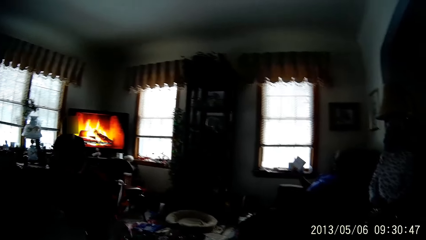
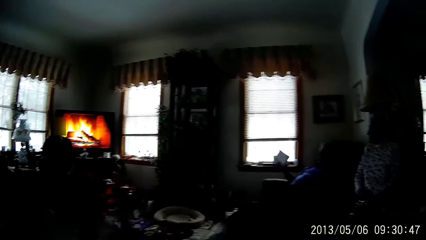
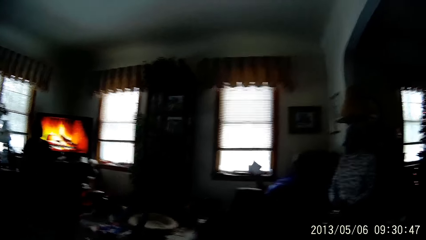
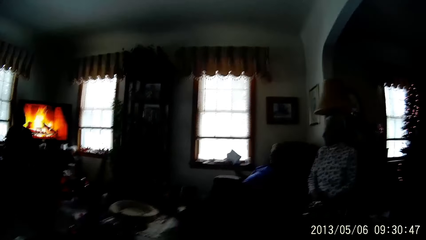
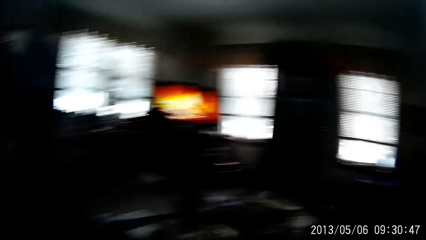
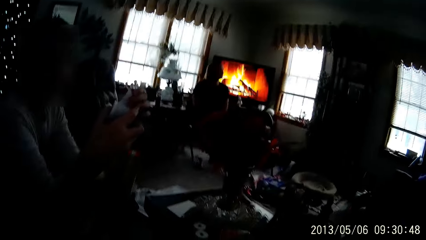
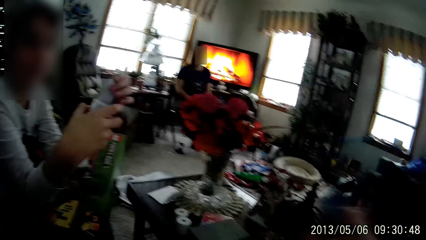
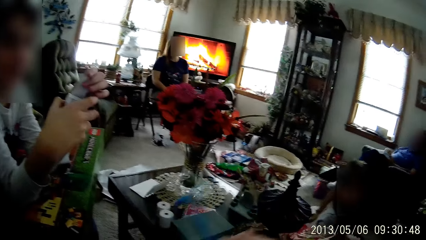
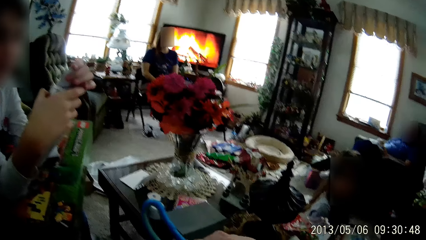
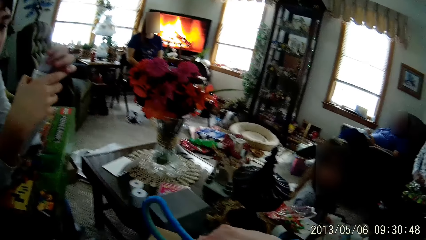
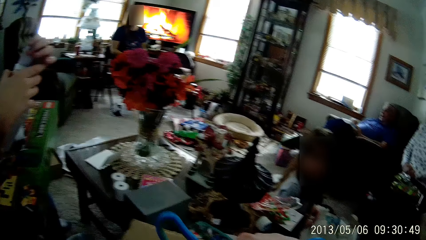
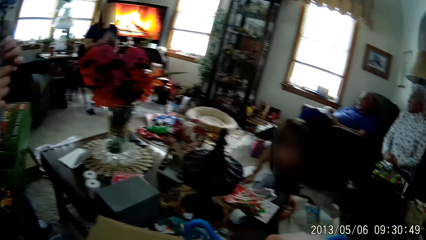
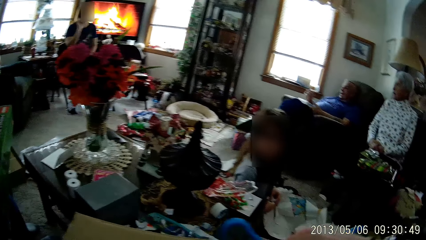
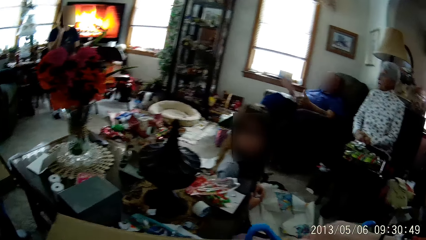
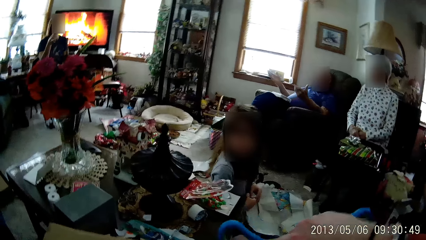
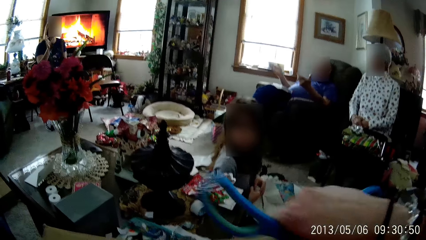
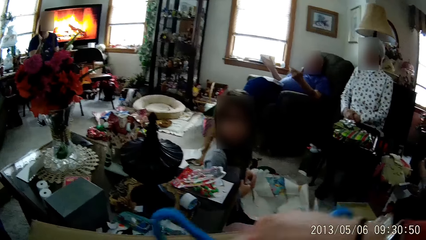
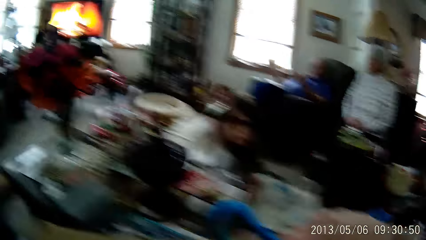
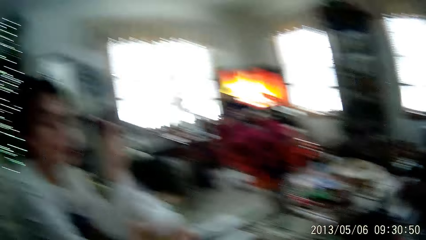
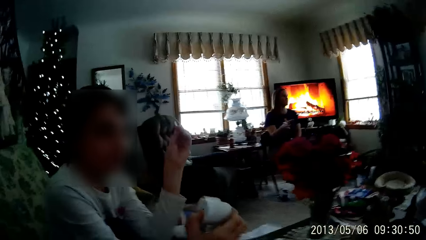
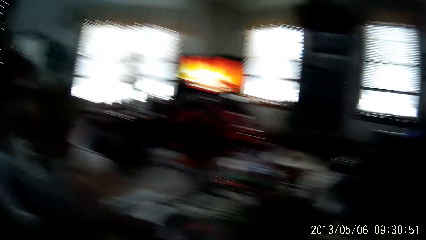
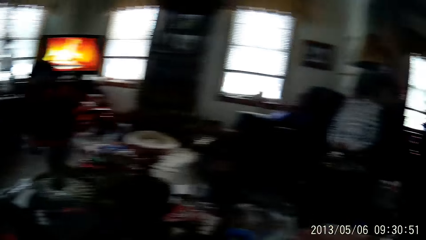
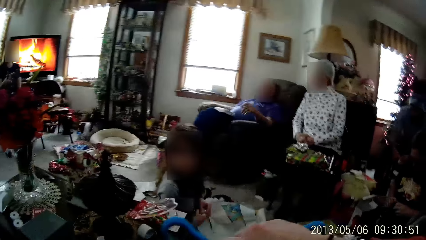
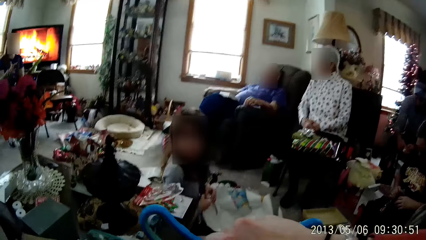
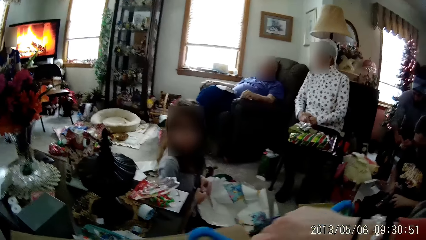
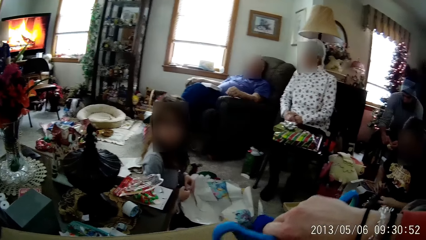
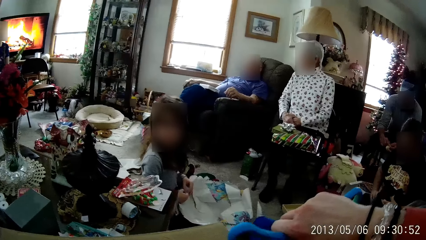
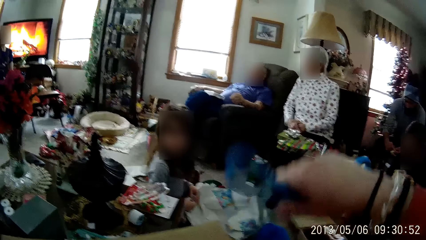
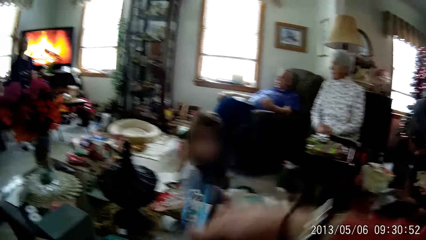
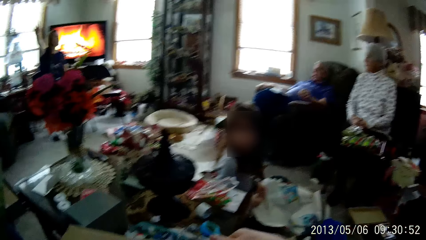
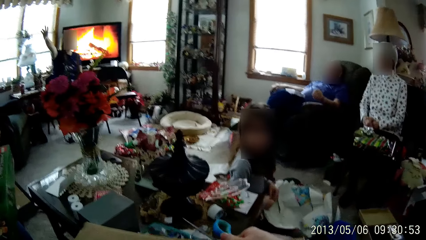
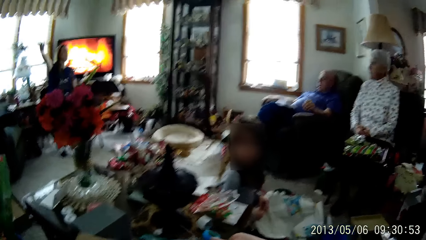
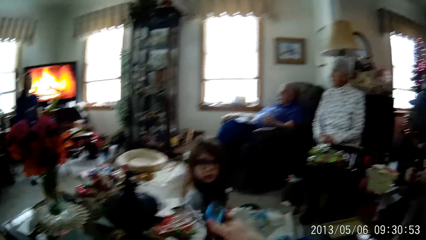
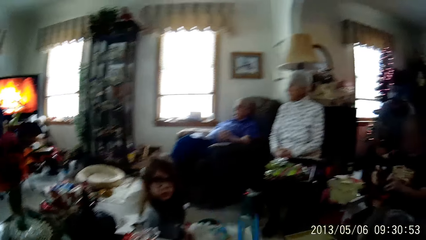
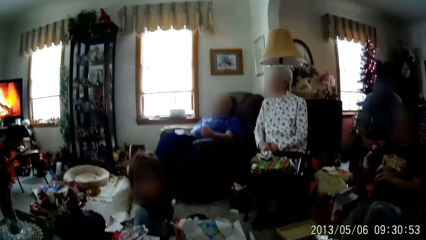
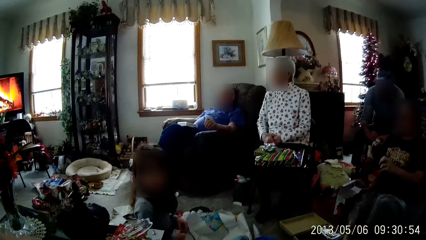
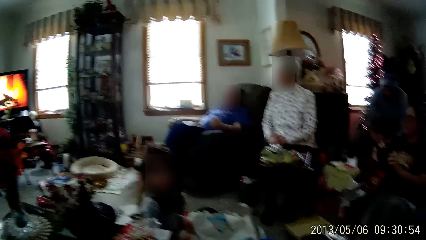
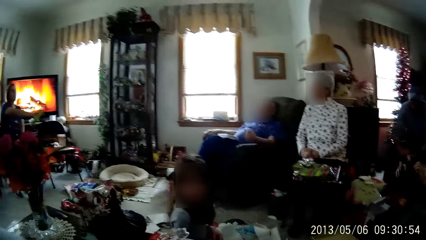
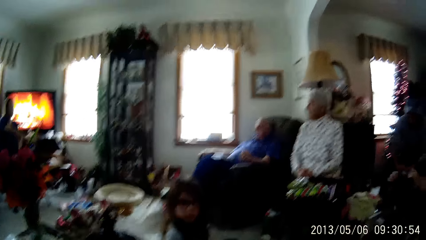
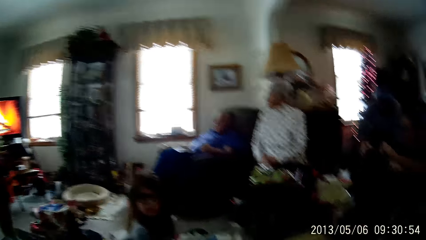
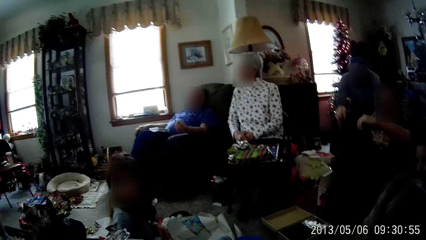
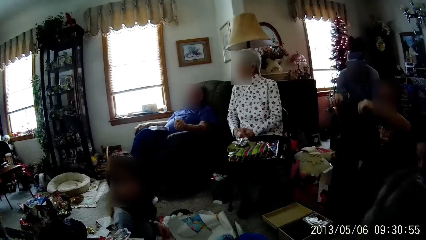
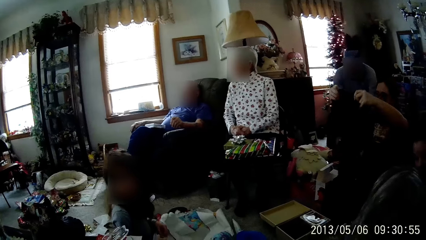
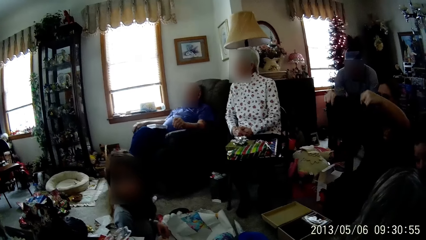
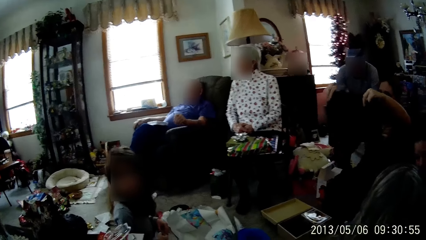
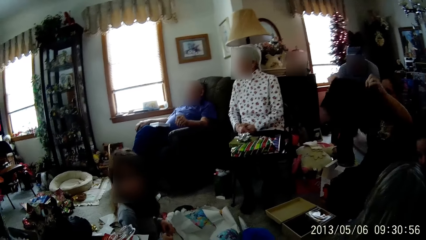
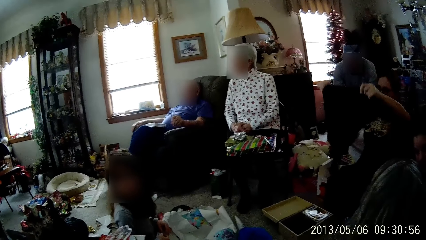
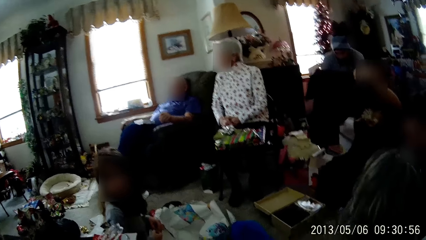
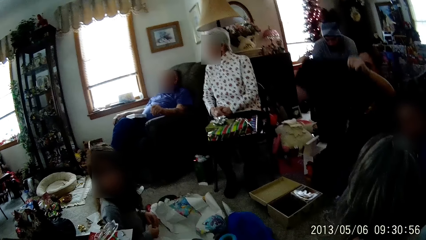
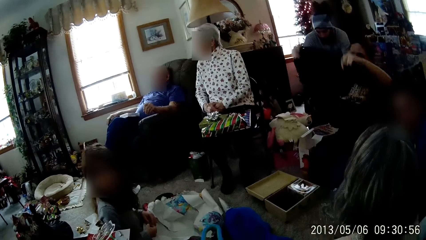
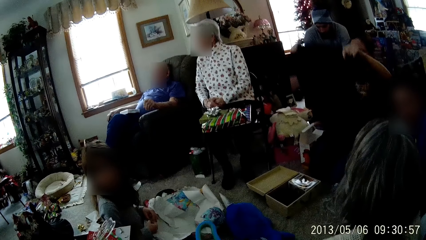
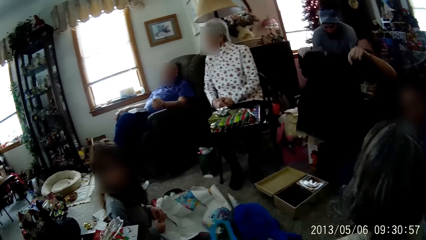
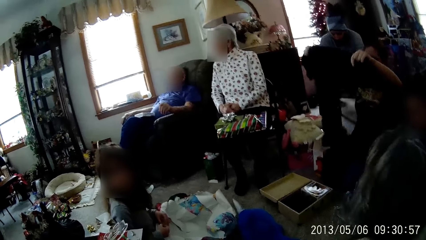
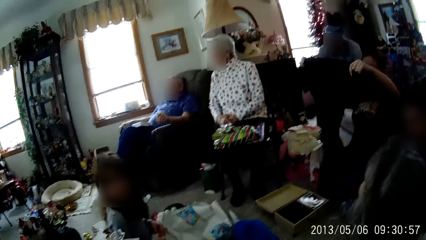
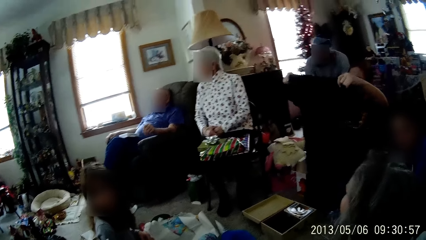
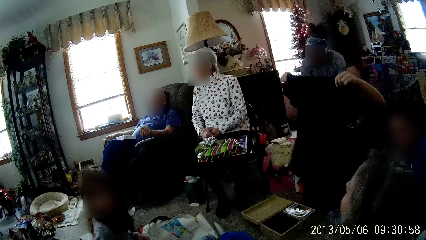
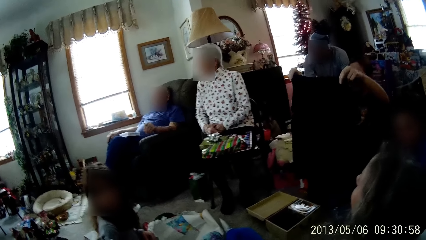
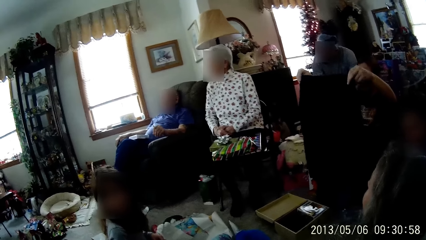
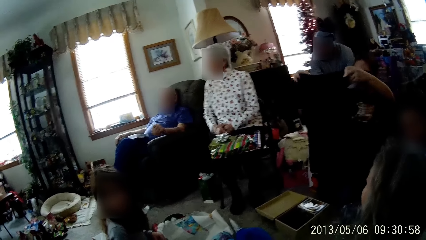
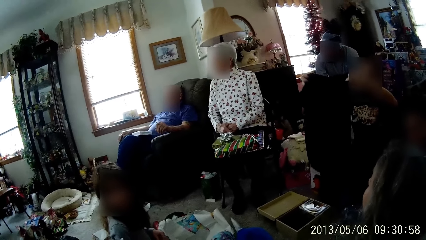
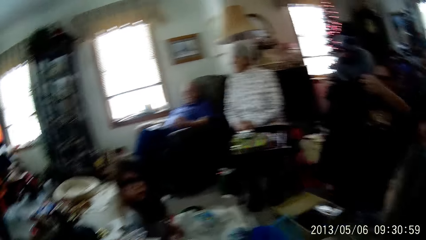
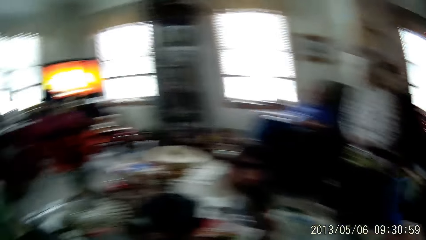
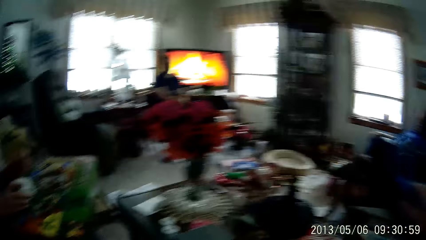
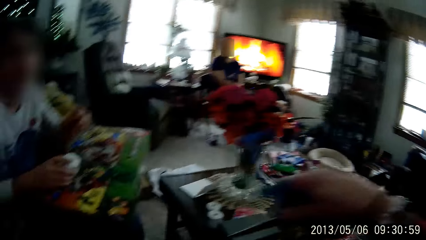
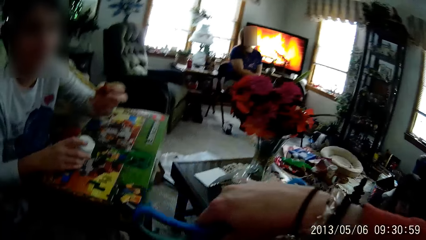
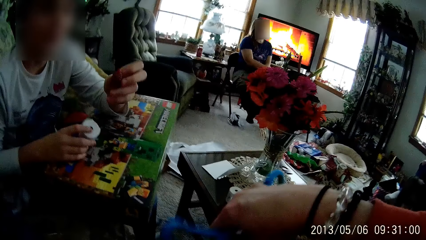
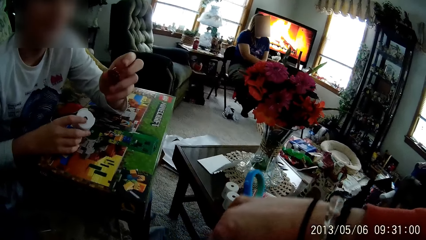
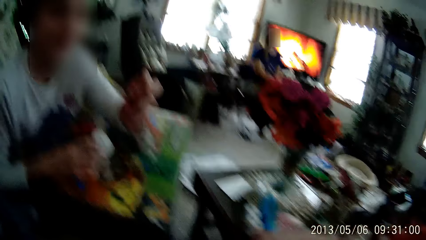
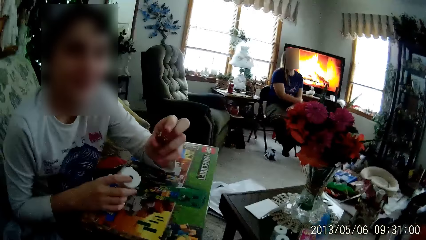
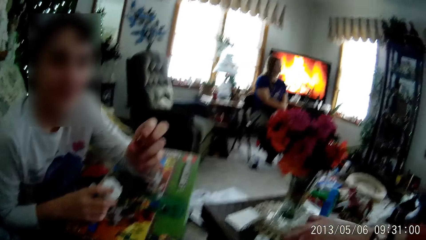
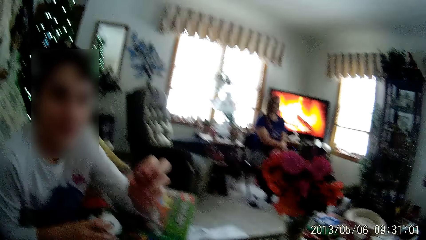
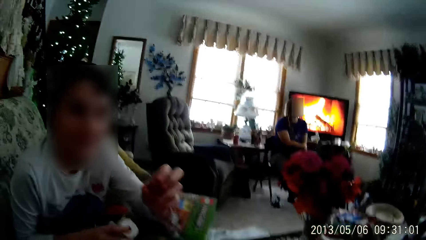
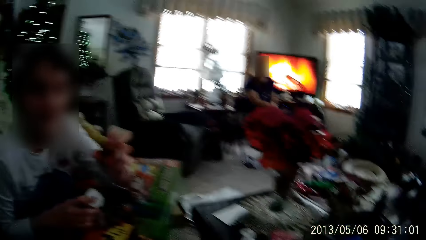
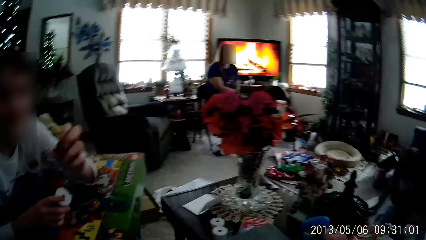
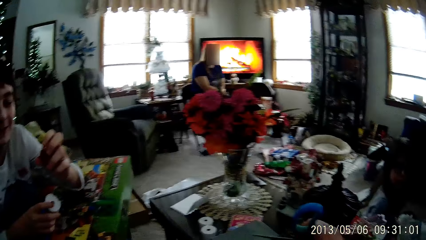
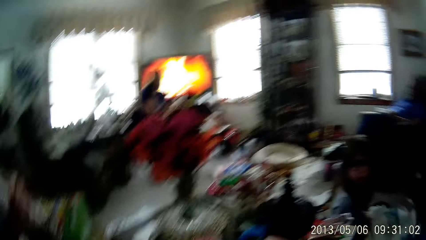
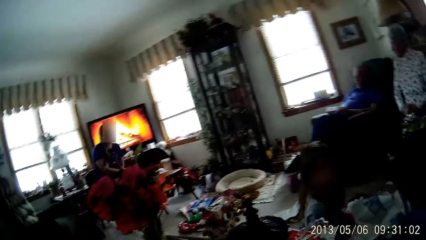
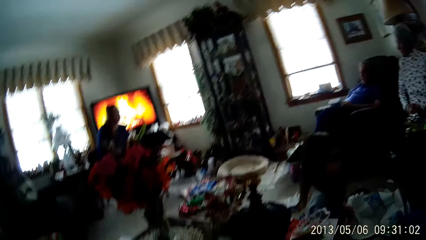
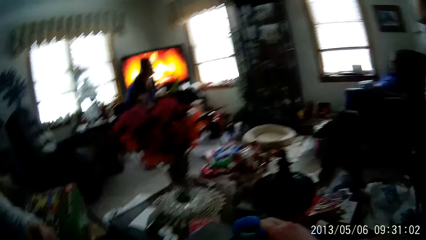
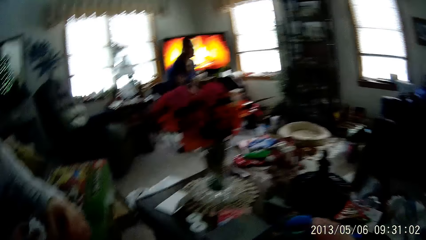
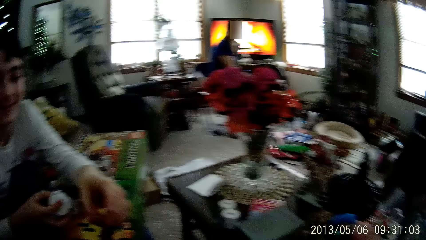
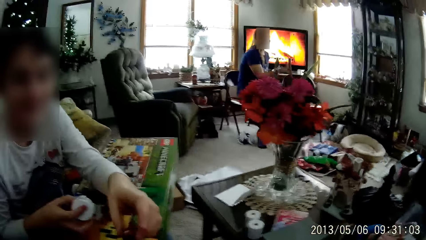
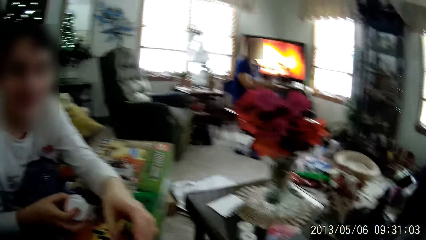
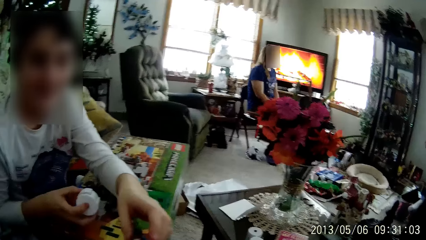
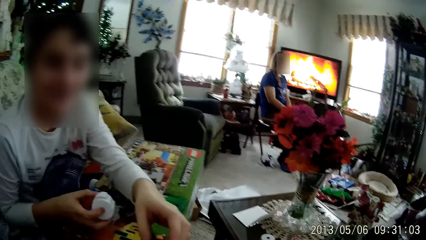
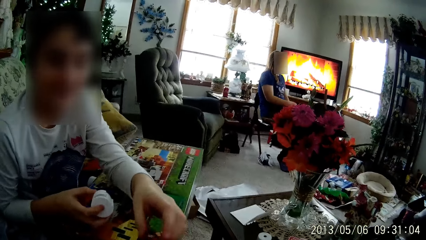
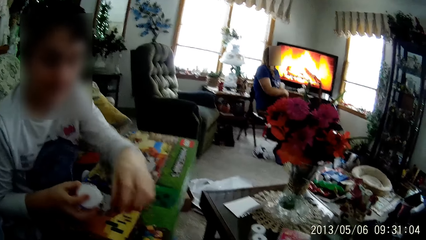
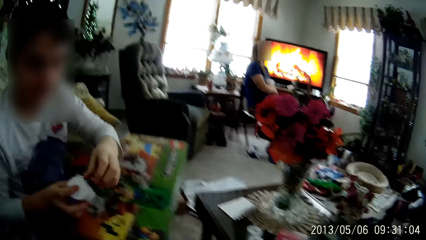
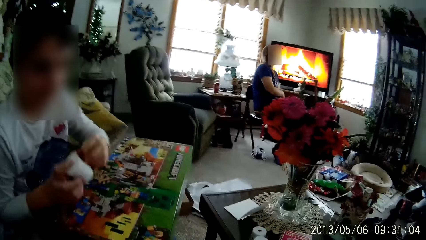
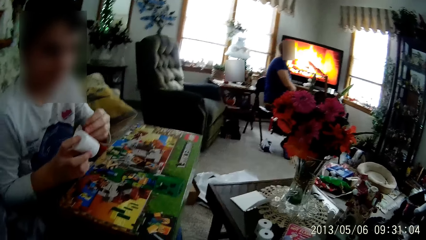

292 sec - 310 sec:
The camera wearer lifts scissors with her left hand. A man drops the box on his lap with his right hand. The camera wearer opens the box with the scissors in her right hand. She turns around the house. A woman unfolds a T-shirt with both hands. A boy shows the camera wearer a building block toy with his left hand. The camera wearer looks at a man.
